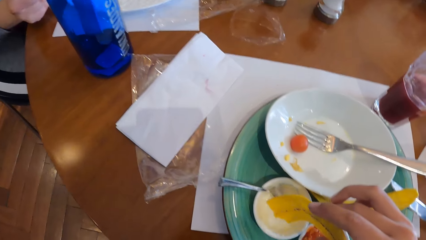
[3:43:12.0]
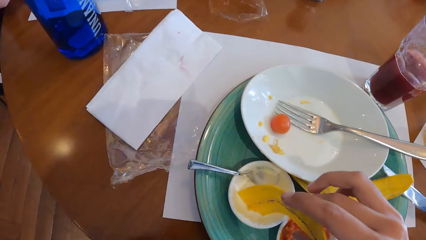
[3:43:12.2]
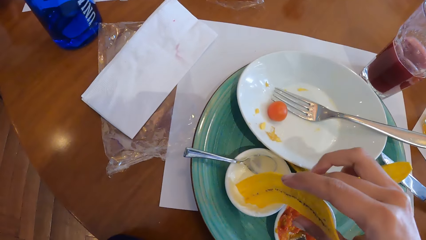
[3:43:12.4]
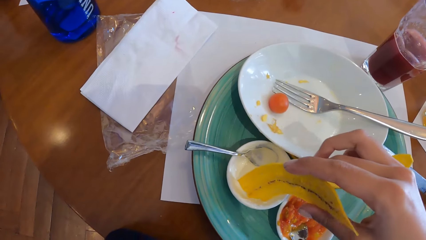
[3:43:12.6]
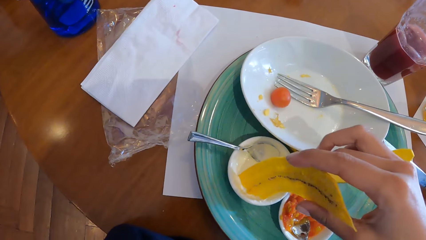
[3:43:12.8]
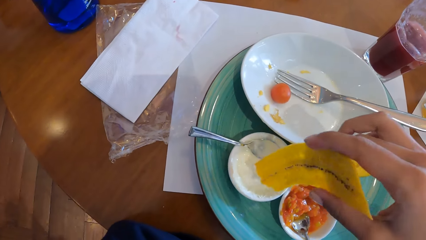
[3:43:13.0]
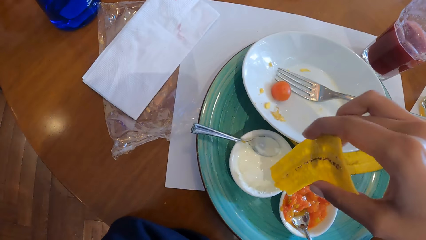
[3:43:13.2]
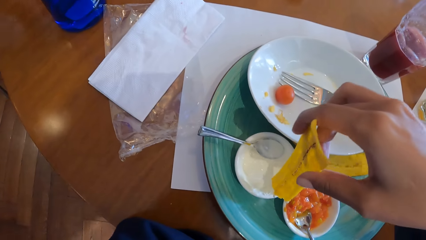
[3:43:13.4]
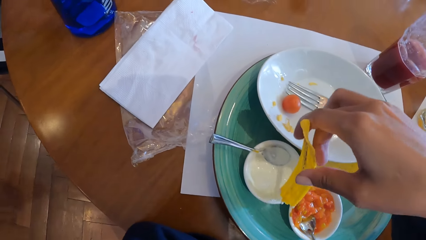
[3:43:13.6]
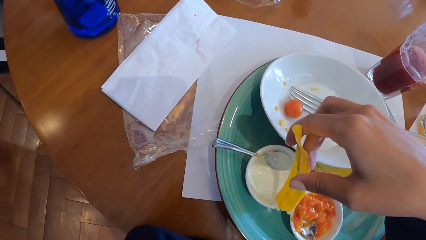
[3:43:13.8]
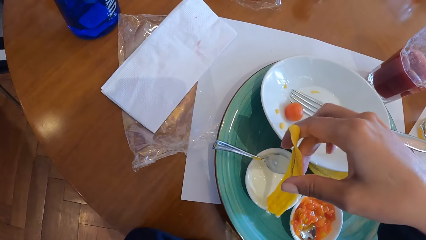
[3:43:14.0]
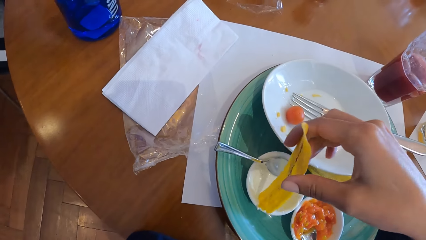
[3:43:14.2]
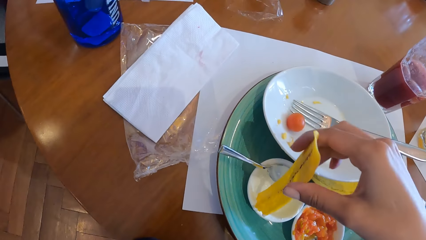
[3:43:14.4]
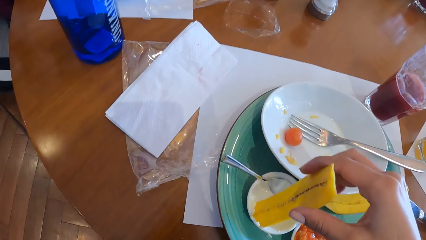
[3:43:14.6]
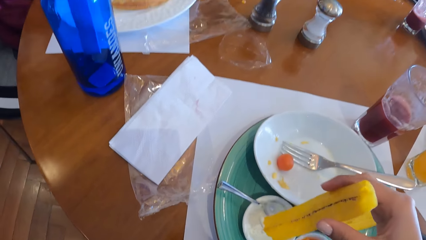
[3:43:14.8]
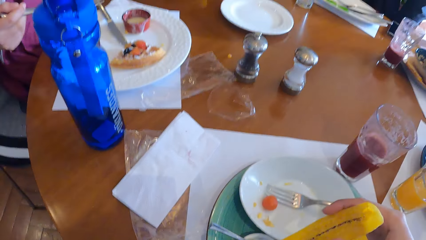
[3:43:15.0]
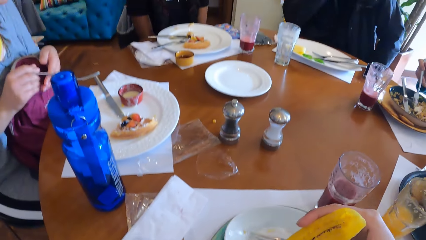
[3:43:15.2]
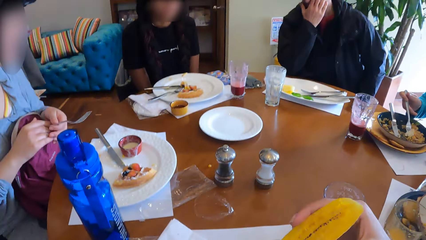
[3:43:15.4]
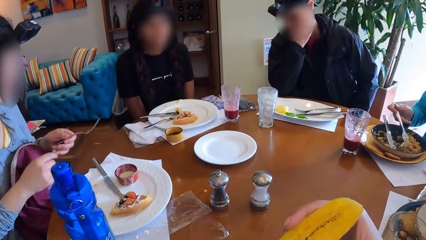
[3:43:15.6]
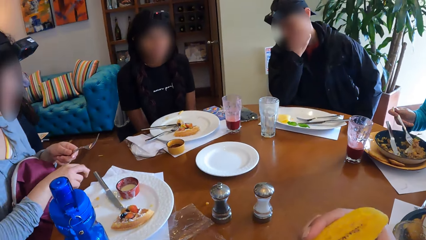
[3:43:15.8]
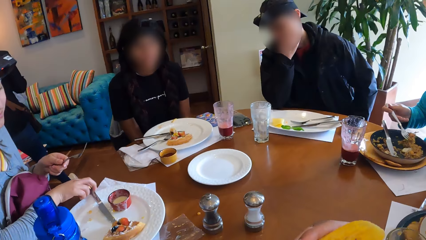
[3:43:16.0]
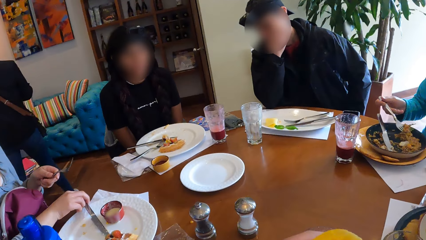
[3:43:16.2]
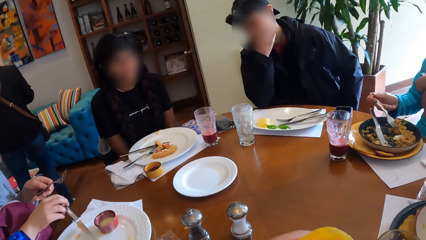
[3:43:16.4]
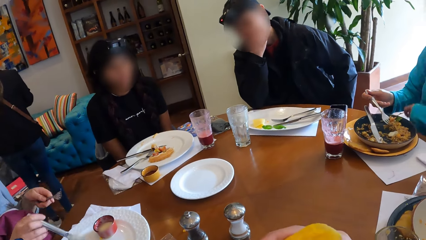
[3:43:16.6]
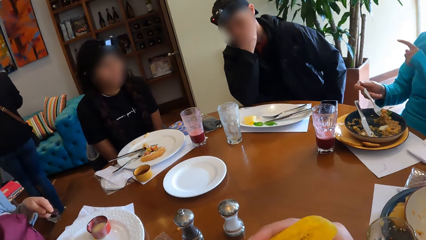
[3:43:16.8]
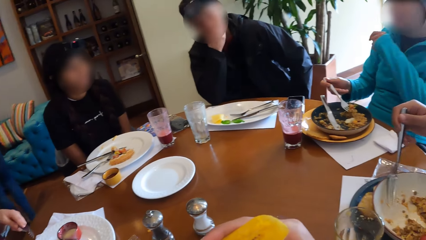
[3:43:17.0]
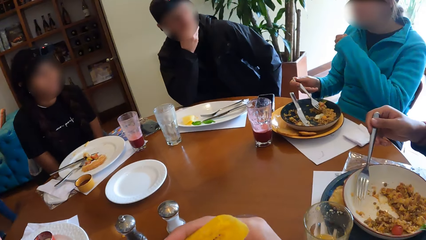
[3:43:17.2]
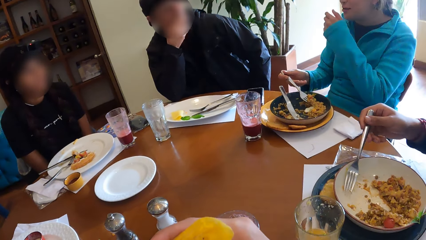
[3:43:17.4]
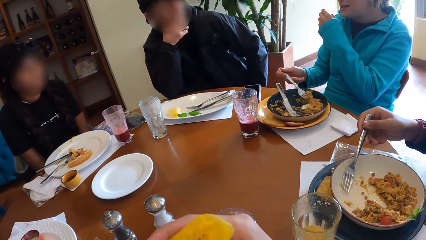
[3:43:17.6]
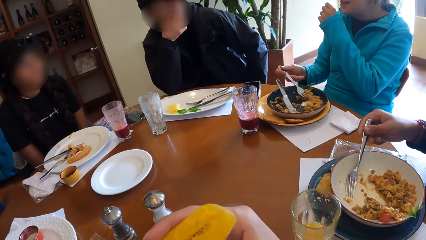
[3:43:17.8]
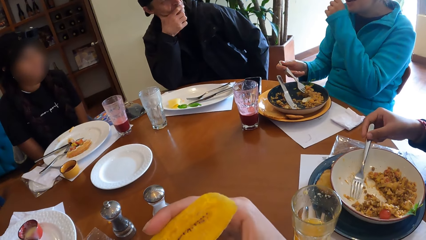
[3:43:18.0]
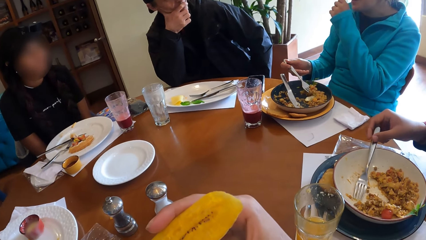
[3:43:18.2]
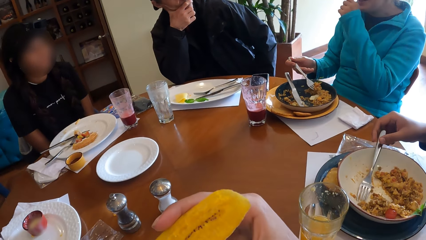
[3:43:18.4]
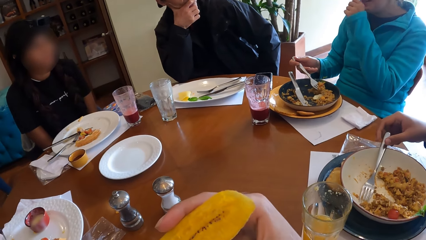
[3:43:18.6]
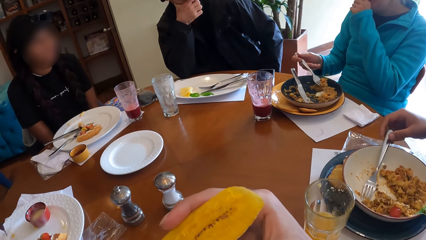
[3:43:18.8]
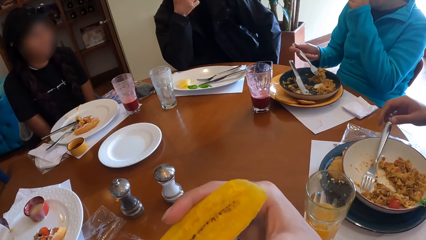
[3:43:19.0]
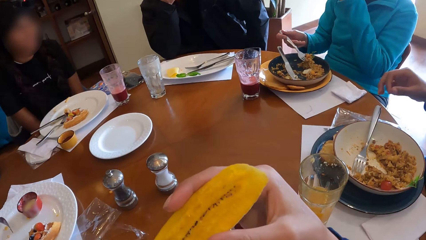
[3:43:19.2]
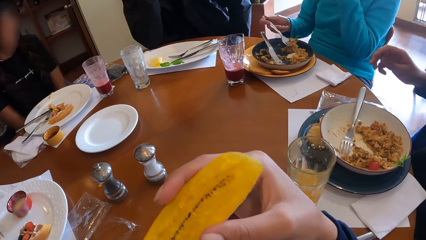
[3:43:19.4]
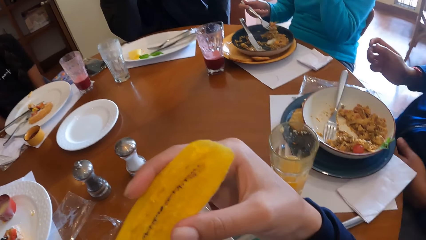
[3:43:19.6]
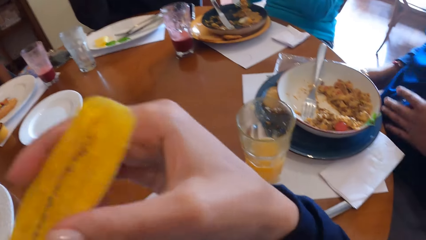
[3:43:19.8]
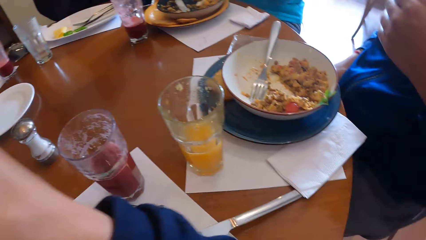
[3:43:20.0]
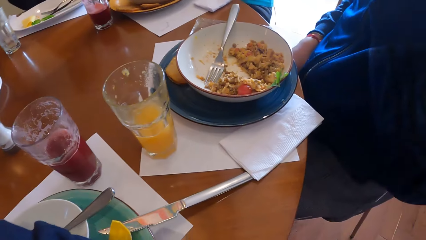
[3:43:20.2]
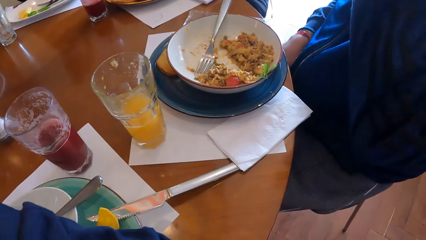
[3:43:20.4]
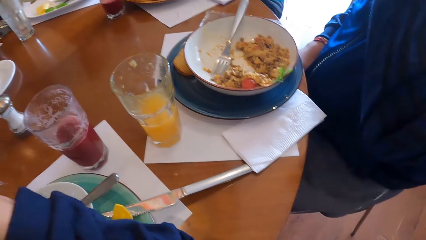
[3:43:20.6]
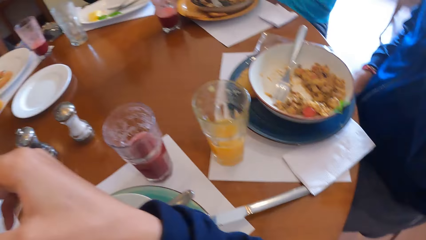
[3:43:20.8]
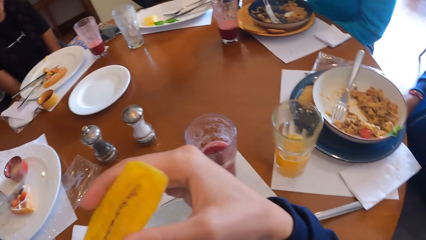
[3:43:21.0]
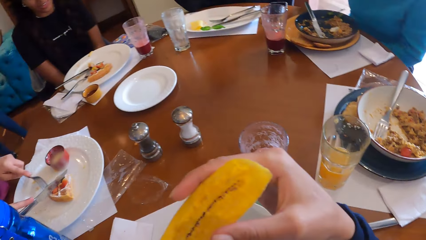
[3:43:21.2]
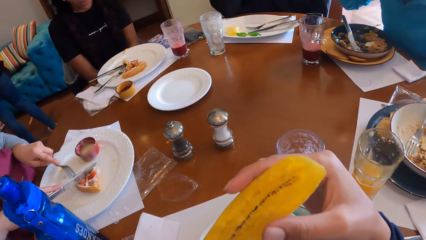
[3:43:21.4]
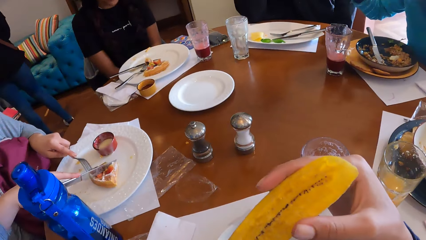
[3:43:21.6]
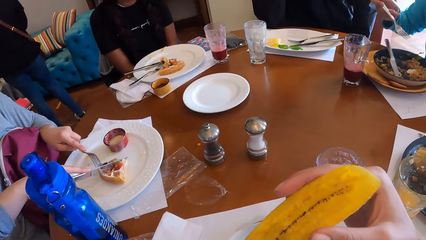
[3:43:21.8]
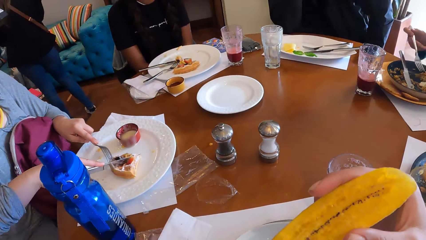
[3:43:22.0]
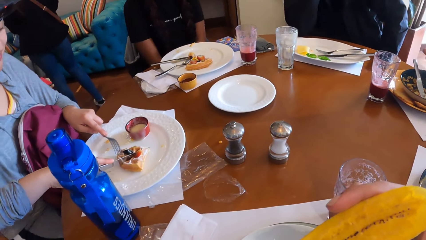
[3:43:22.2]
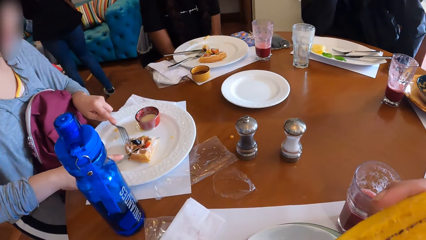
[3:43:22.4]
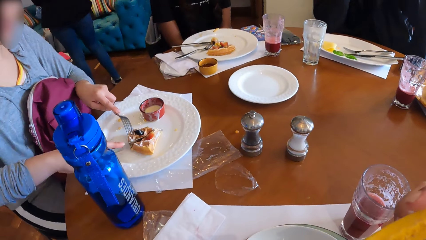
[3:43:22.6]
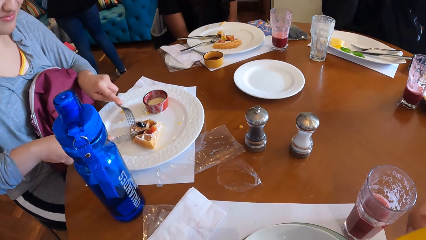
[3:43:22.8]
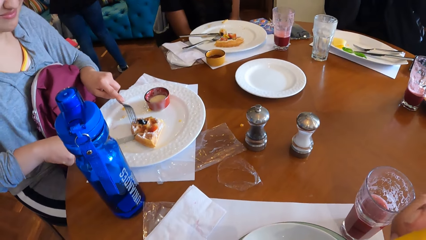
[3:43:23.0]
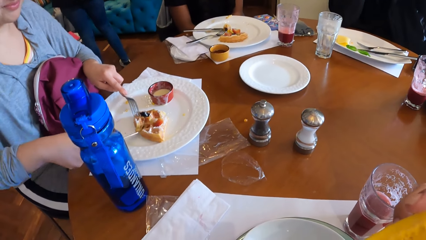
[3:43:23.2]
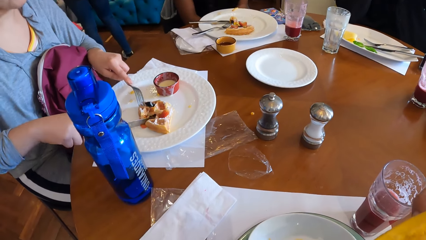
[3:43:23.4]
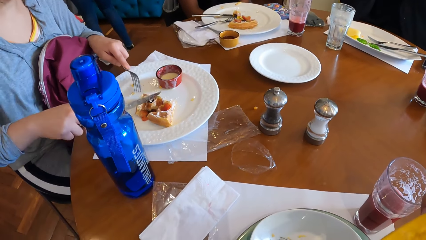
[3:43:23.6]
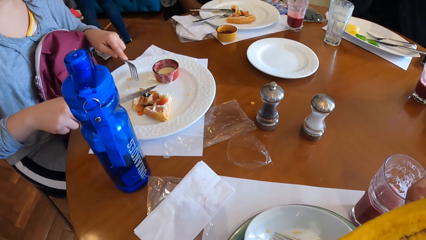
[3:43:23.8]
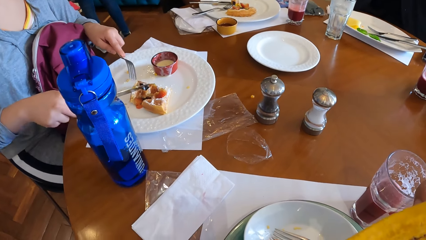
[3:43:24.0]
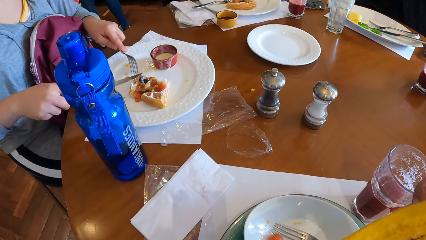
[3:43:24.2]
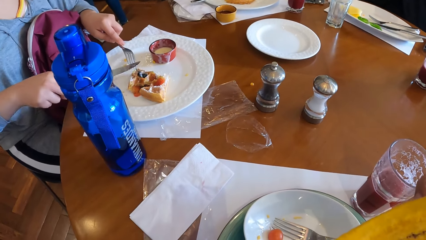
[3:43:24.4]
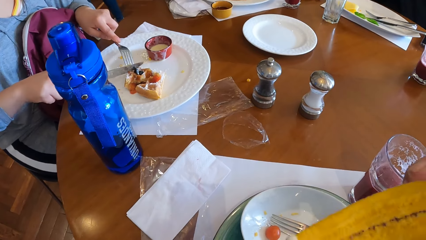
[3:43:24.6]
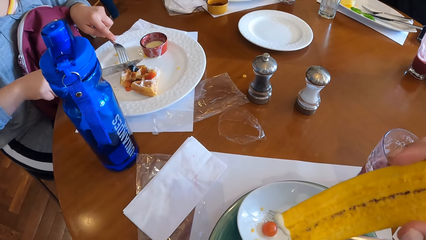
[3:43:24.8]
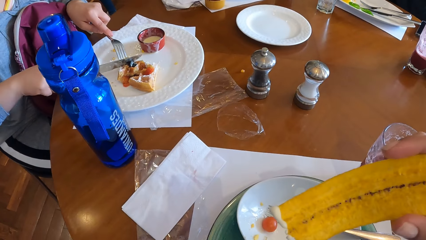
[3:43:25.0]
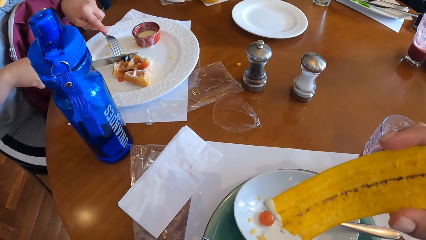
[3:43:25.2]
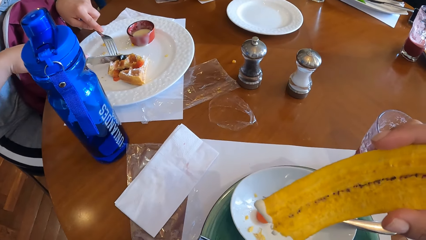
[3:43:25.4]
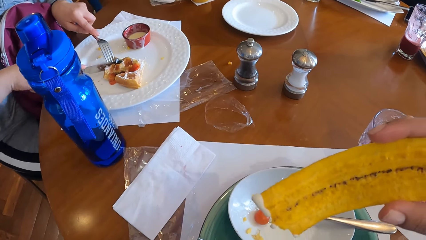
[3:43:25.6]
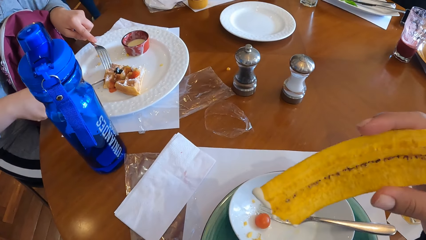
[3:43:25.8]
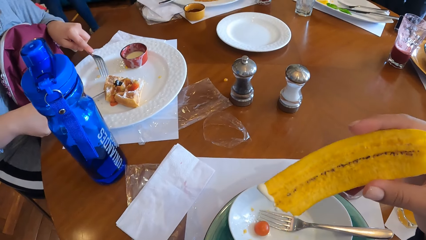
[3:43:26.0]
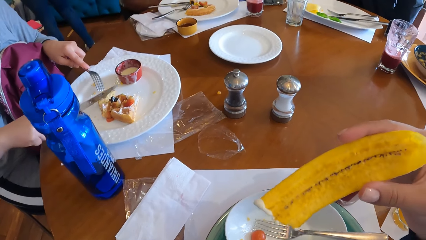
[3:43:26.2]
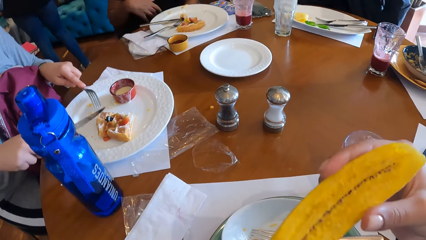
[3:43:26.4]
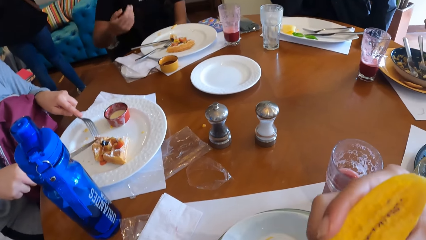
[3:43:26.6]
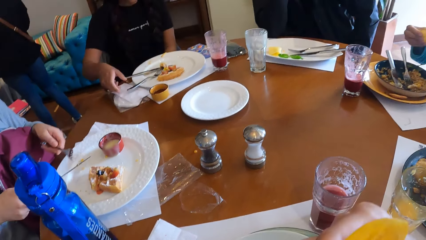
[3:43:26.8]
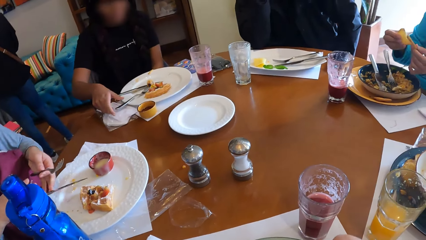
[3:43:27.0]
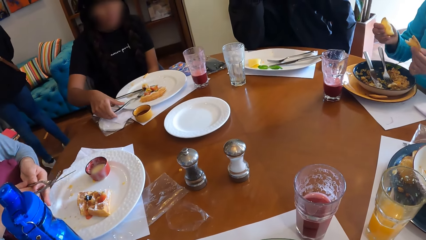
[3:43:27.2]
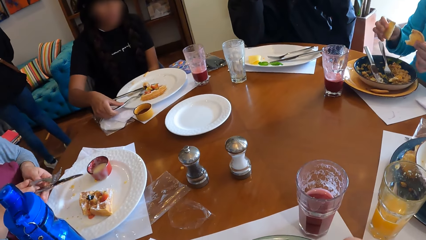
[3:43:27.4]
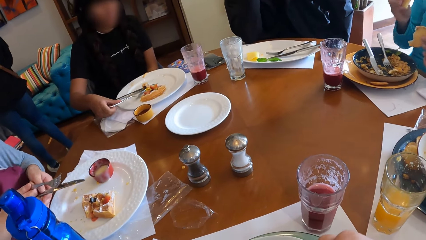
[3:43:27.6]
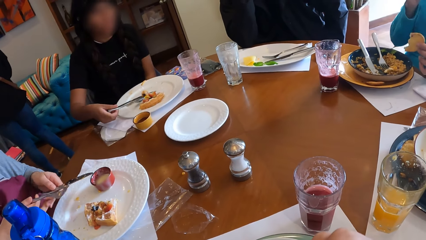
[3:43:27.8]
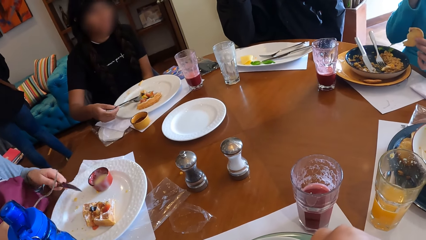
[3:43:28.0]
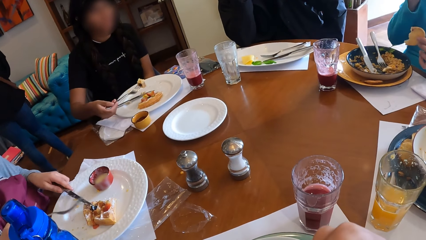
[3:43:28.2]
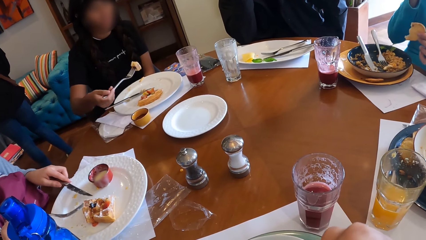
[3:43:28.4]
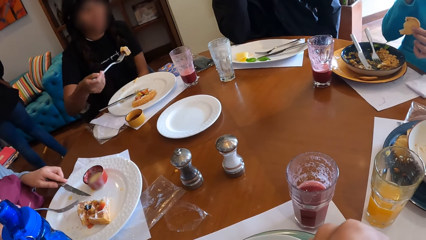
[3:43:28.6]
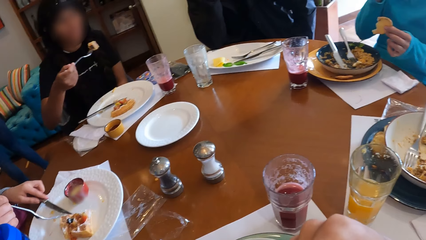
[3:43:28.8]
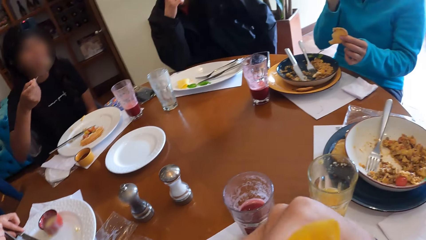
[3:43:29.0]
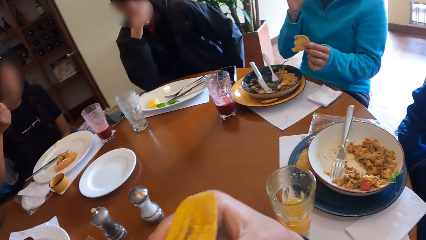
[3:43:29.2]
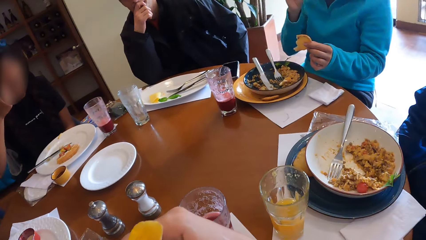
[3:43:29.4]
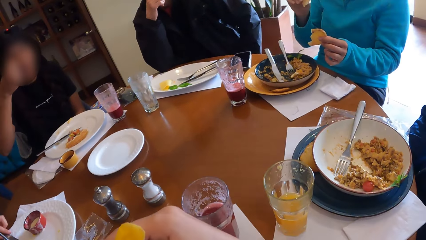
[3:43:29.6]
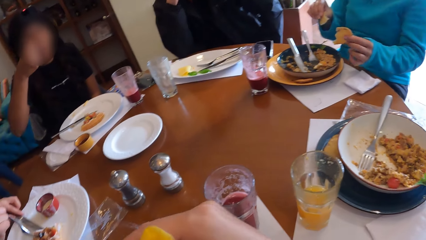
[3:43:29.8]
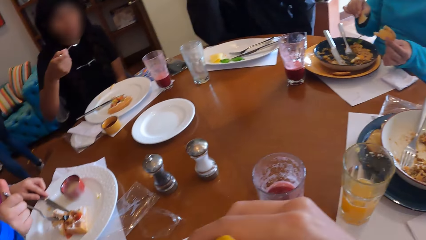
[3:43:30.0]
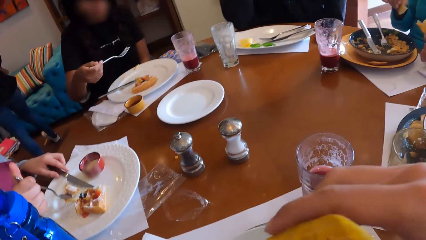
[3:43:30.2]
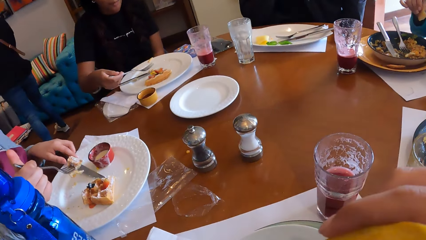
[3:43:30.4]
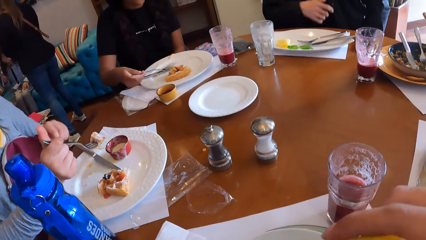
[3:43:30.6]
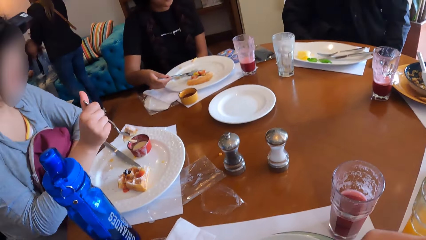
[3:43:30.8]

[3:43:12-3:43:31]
The camera wearer dips the snacks in his right hand into the bowl of cream. A woman passes the fork to her left hand. Another woman touches her face with her right hand. The camera wearer licks something. The first woman picks up the knife from the plate with her right hand. The second woman picks food from the plate with the fork in her right hand. A man drops the fork on the plate with his right hand. The first woman holds the snacks with the fork in her left hand and cuts the snacks with the knife in her right hand. The camera wearer looks at the banana peel. He eats the plantain chip in his right hand. The second woman cuts the snacks with both hands. The first woman passes the knife to her left hand and the fork to her right hand. A third woman picks up the knife from the plate with her right hand. The second woman eats the snacks in her right hand. The third woman picks the snacks with the fork in her right hand and eats the snacks with the fork in her right hand. The first woman picks a snack from the plate with the fork in her right hand. The third woman places the fork on the table with her right hand.
